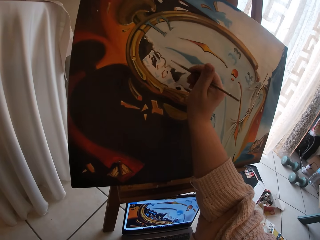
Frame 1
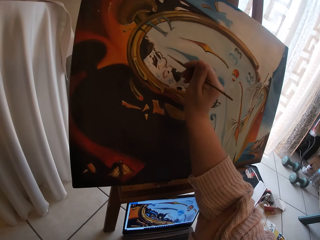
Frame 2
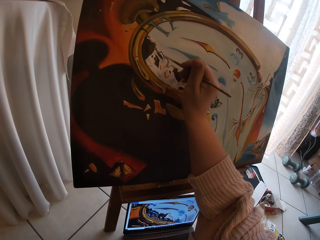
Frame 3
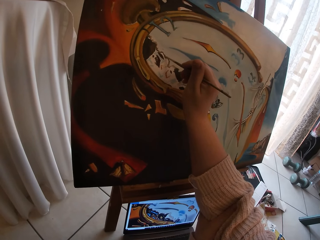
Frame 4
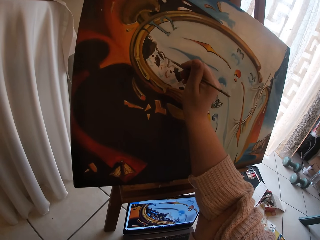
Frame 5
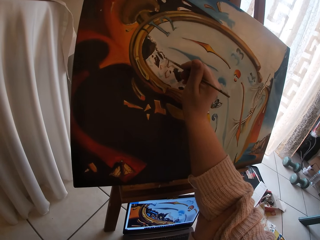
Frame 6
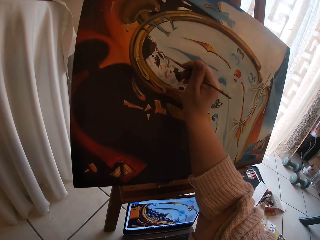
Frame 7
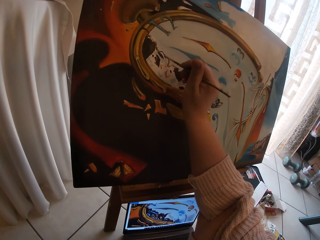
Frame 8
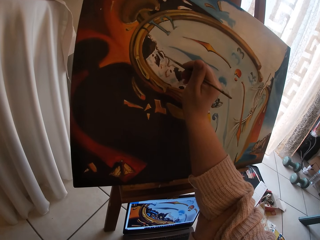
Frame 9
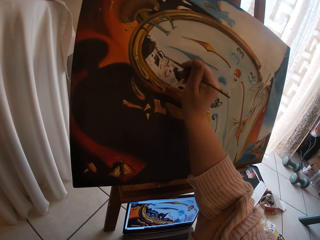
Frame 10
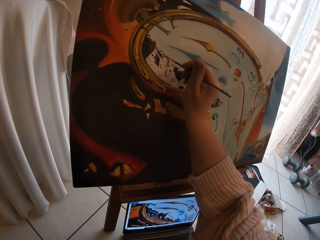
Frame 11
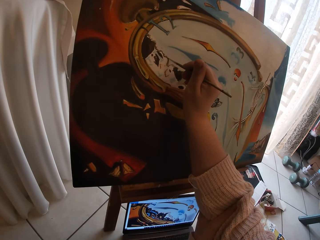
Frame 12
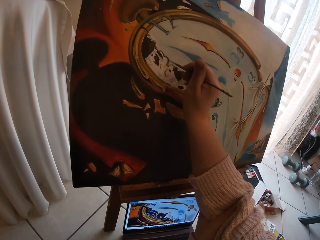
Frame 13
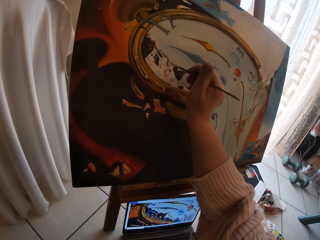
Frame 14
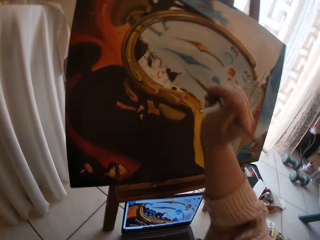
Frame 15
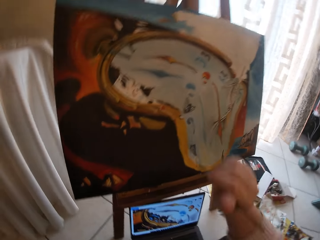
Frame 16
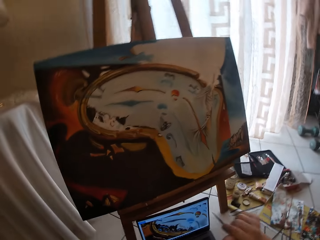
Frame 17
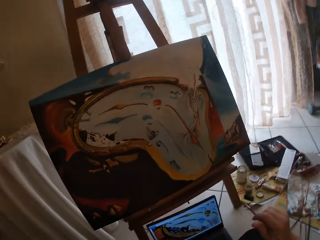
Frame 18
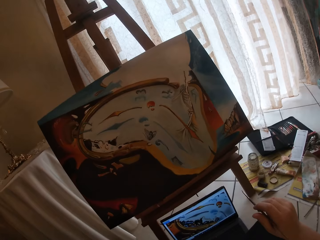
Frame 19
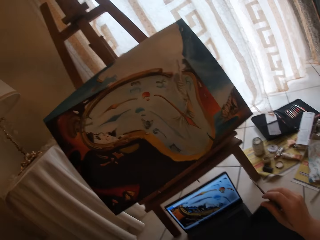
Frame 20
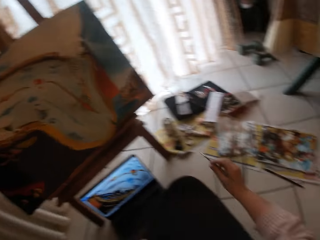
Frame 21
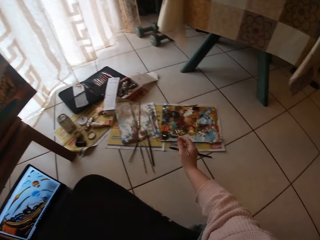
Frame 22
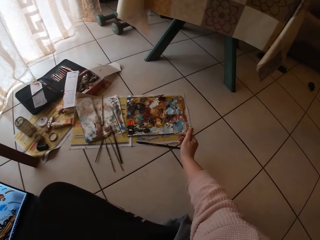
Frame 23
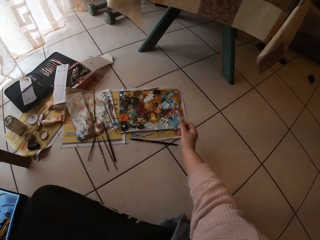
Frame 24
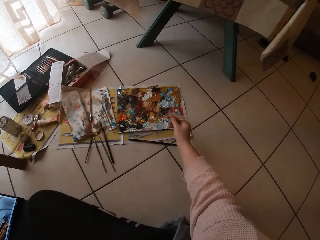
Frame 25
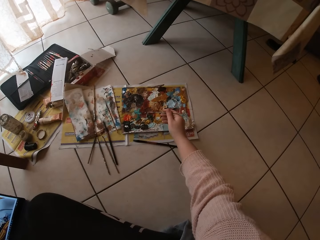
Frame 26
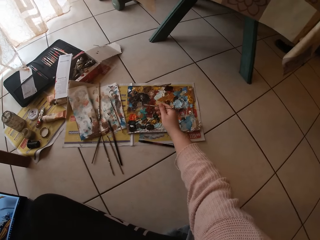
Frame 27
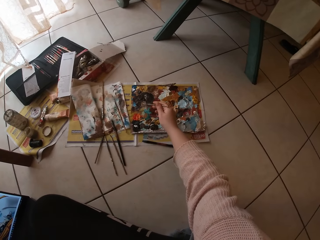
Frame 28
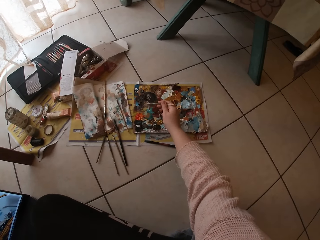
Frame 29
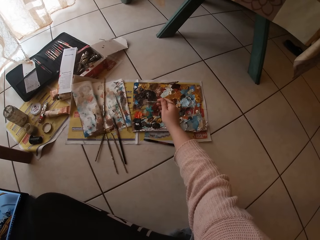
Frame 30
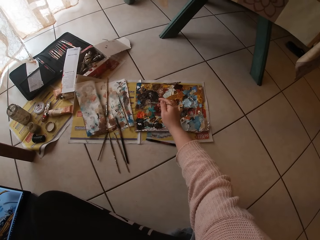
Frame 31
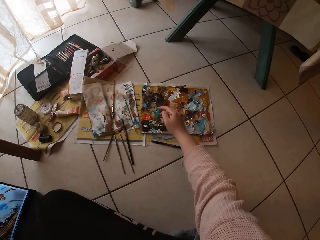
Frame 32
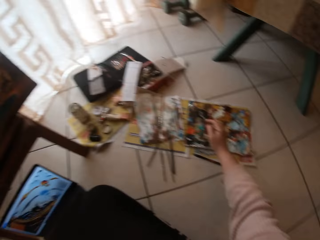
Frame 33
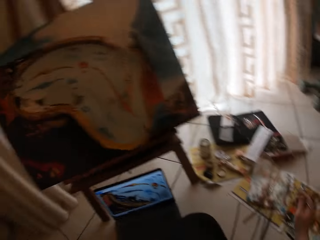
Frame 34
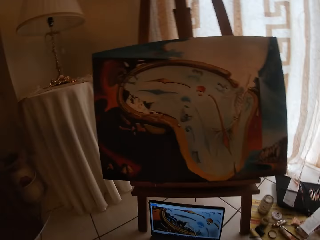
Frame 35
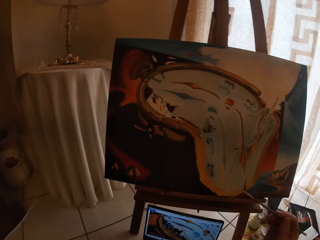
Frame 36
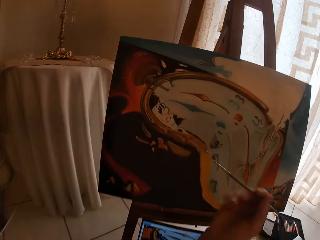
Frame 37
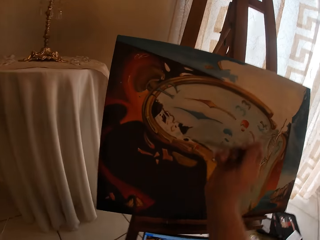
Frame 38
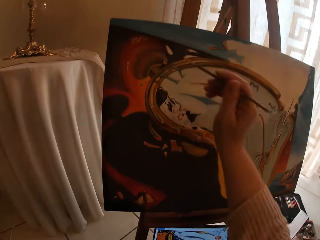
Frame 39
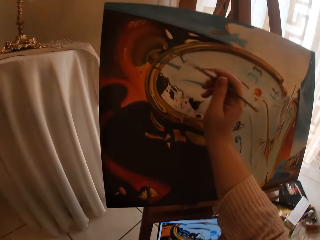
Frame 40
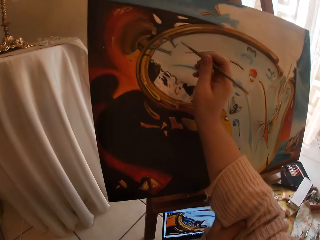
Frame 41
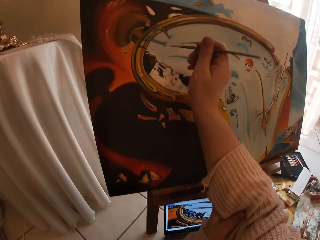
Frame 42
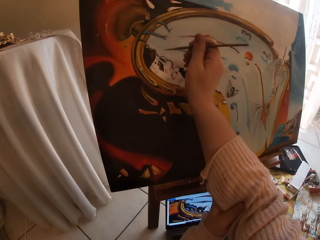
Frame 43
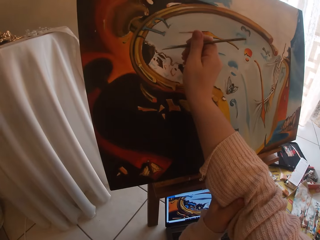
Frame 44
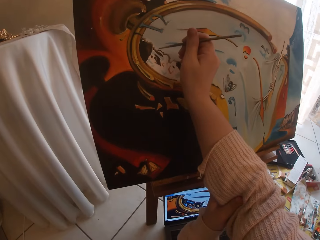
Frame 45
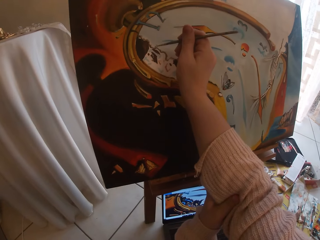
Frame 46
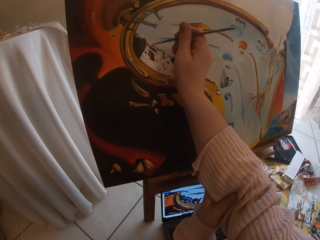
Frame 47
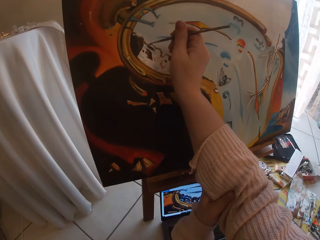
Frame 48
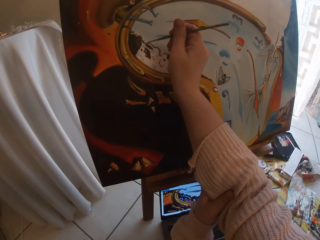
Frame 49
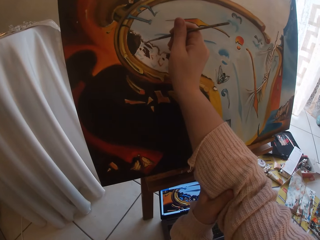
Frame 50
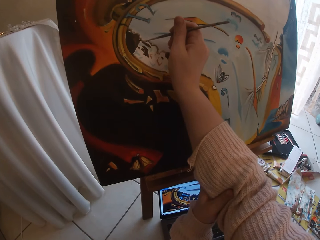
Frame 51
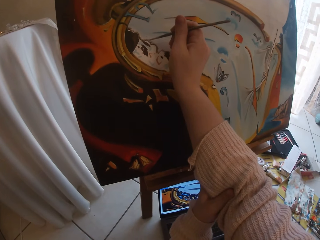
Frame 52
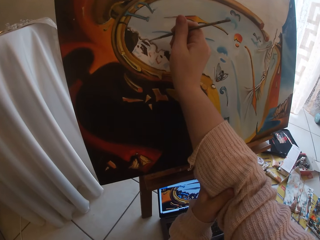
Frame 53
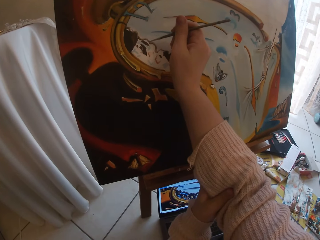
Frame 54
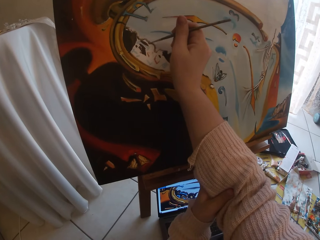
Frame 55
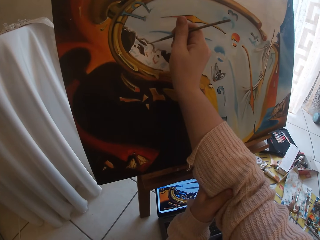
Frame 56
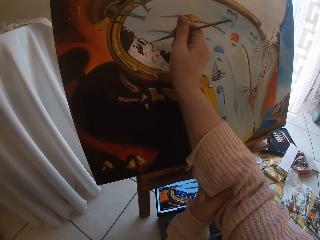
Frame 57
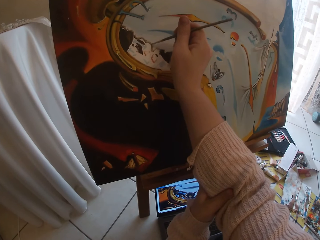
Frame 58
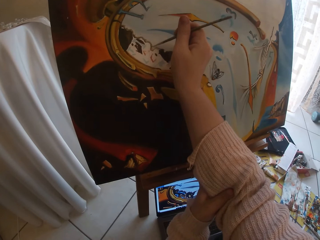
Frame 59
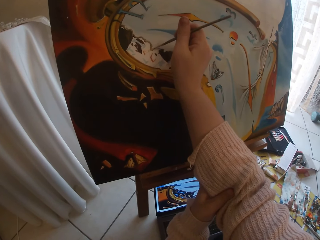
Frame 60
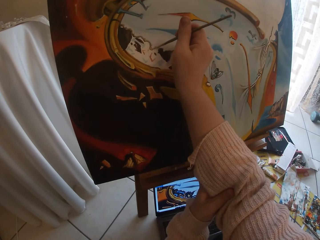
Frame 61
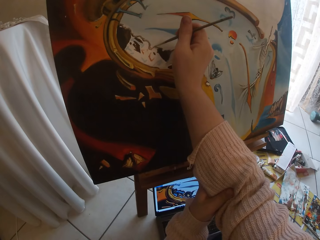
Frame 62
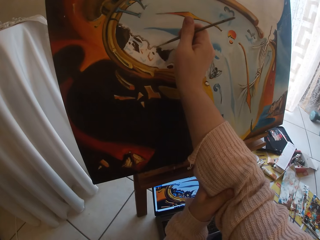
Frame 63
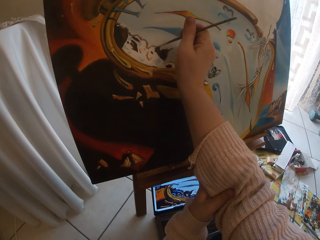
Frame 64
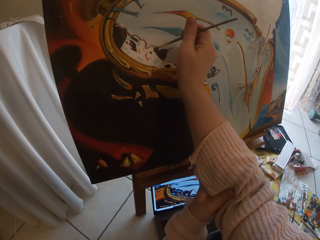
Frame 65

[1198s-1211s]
The camera wearer stops painting. They look right. They swirl the brush on a colour palette. They dip the art brush in paint. They paint the canvas.

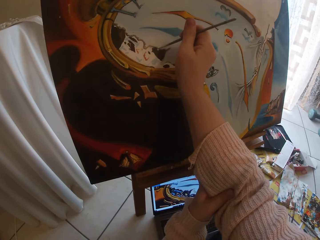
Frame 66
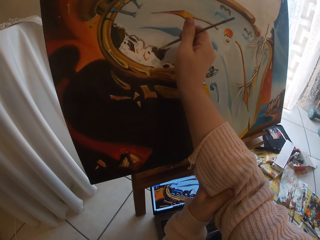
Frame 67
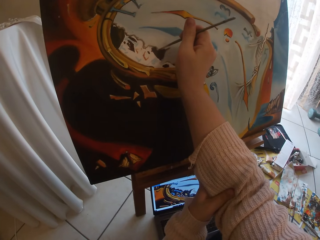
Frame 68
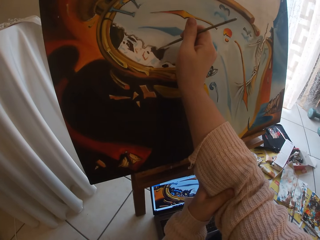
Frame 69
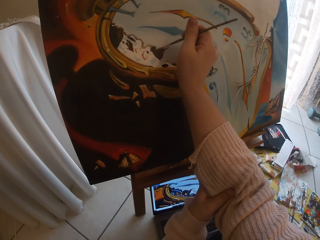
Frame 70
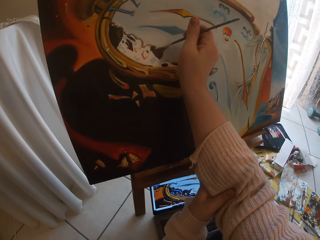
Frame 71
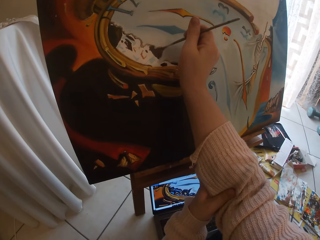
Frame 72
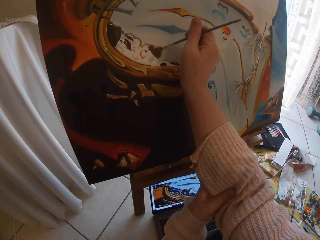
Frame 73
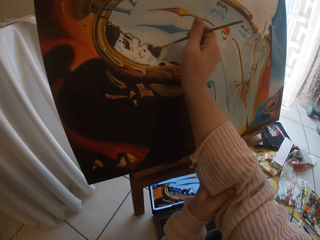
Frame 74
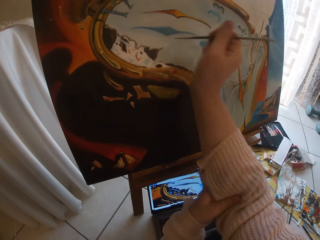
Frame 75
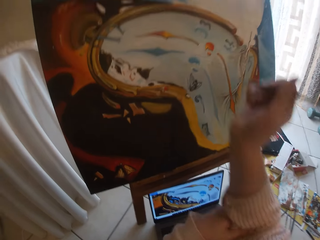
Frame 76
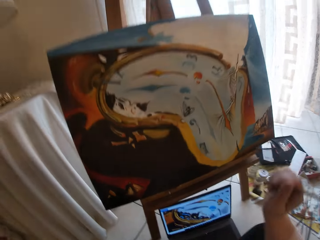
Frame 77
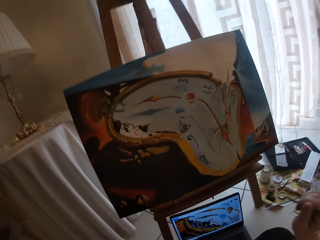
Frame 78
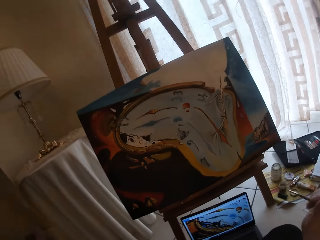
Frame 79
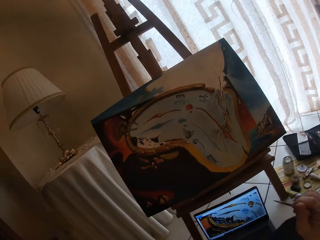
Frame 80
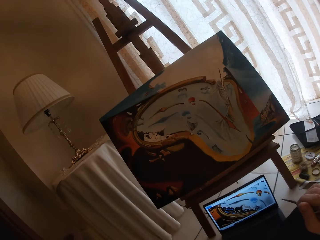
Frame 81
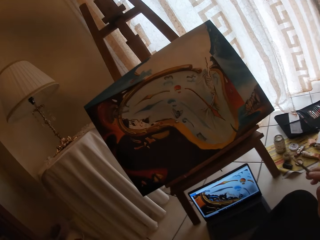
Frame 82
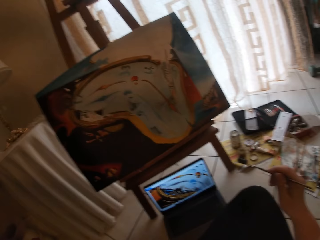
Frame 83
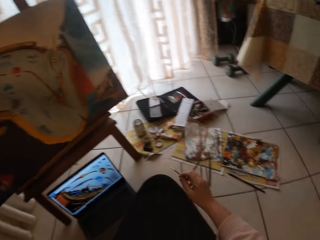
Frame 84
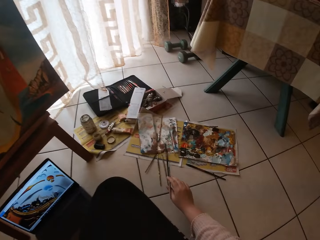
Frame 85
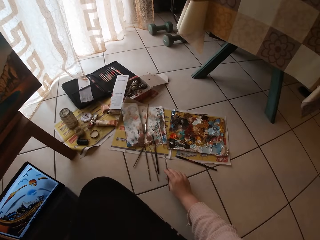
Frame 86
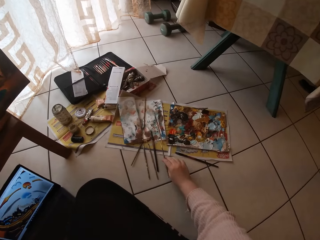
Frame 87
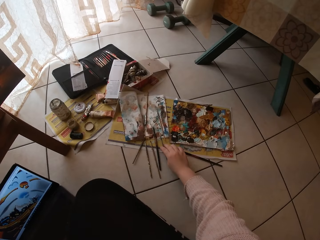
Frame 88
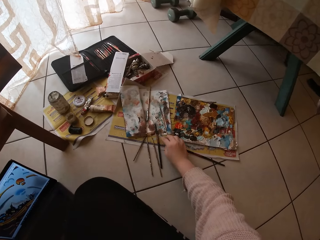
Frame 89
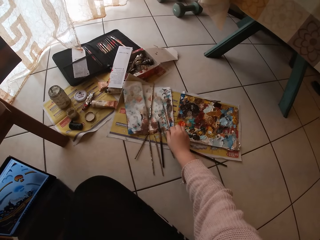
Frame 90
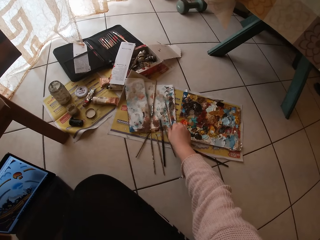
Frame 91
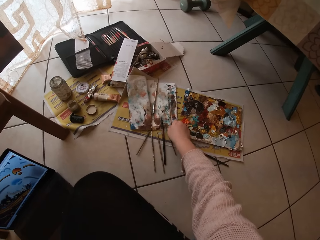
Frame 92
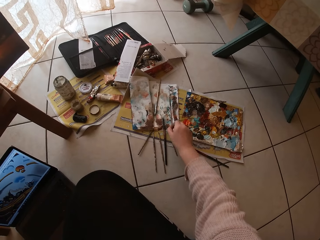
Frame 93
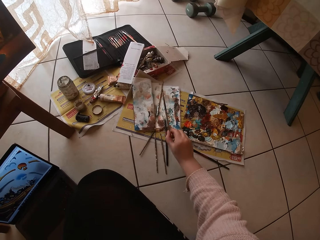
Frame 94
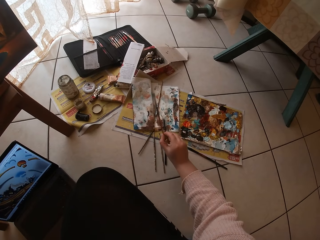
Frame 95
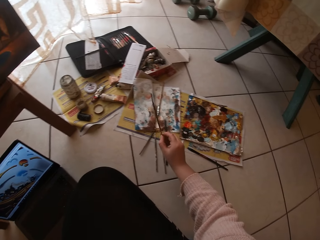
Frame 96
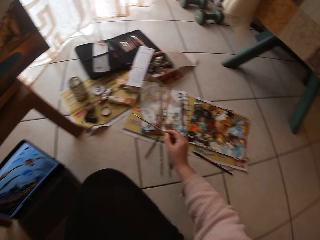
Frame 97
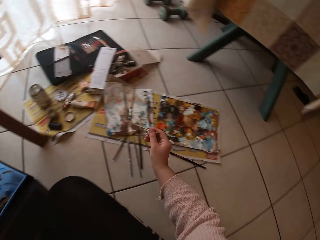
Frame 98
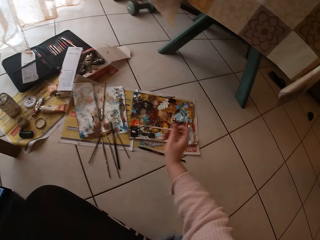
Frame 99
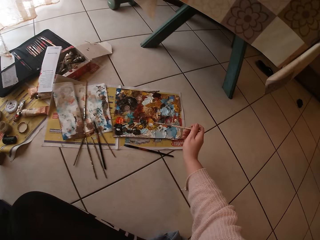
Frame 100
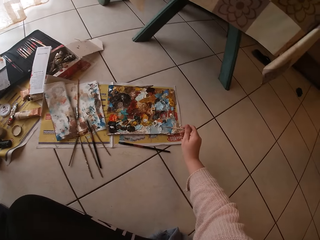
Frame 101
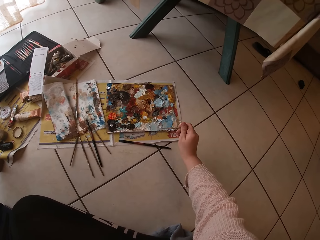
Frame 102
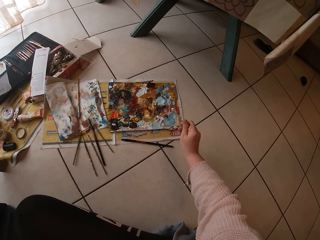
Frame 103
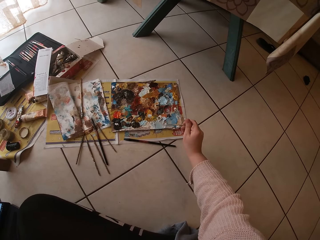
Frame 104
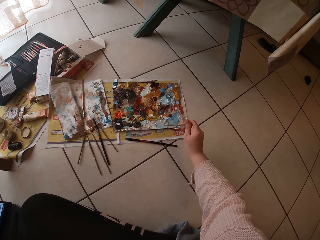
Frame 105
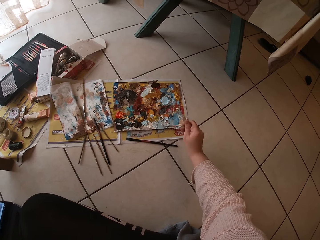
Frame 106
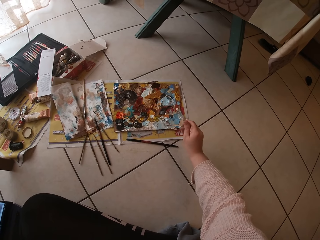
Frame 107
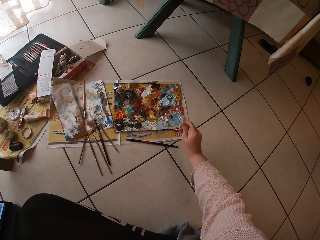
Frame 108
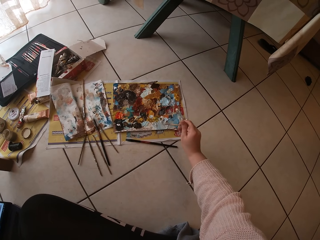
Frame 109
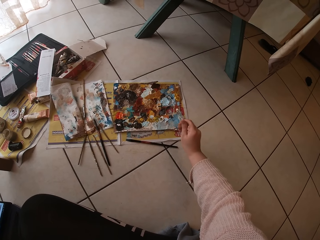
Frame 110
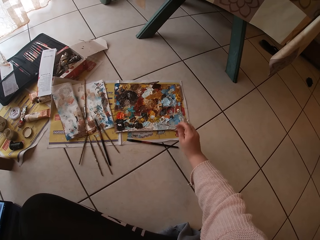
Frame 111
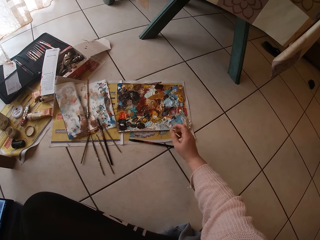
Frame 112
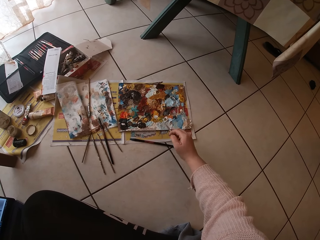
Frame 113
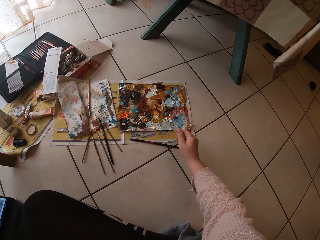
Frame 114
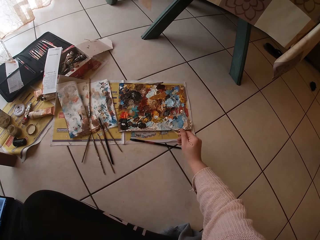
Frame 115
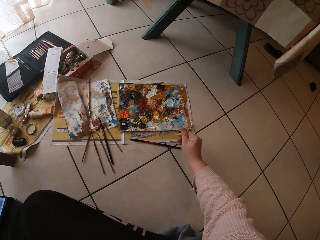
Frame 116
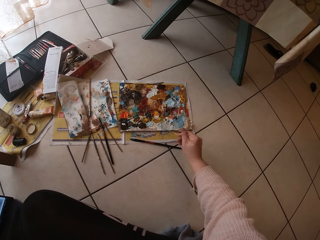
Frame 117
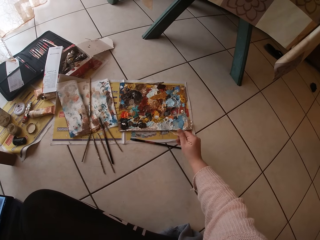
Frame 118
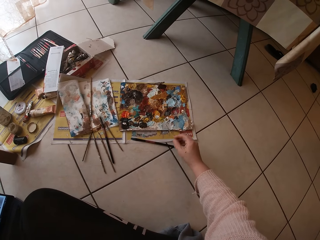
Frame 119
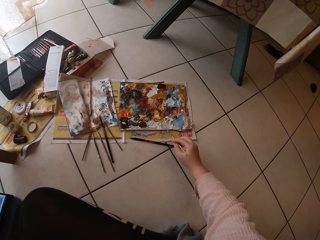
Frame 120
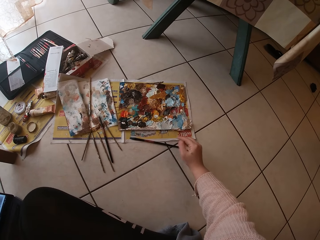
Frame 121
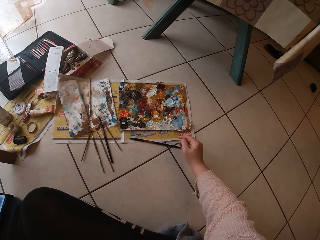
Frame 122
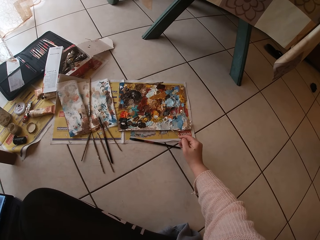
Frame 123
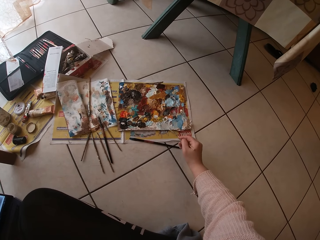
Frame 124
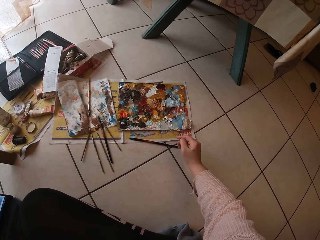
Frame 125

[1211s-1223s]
The camera wearer stops painting. They put the art brush down. They pick up another brush. They dip the art brush in paint. They swirl the brush on a colour palette.
